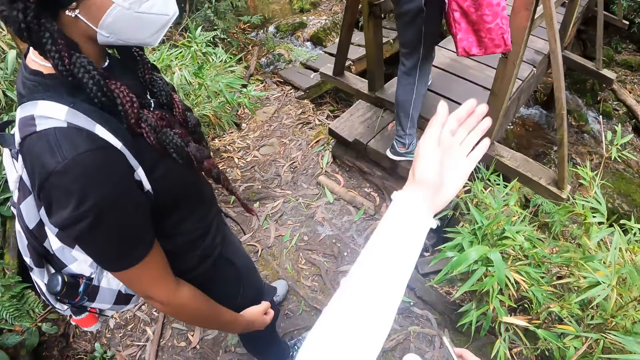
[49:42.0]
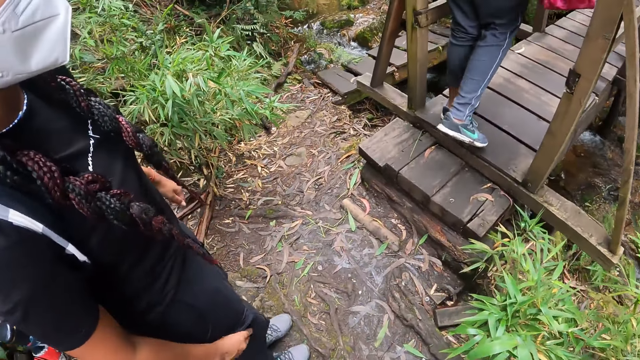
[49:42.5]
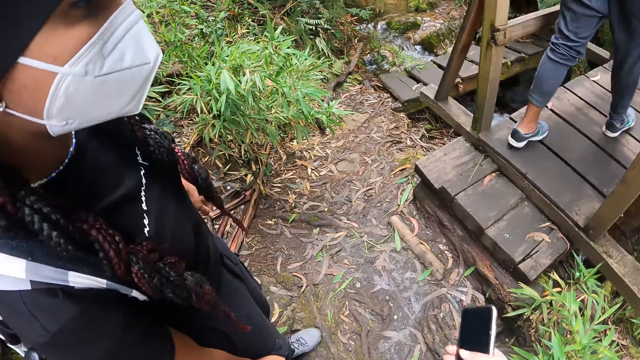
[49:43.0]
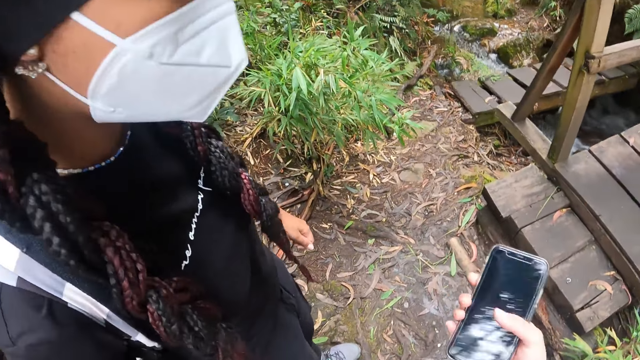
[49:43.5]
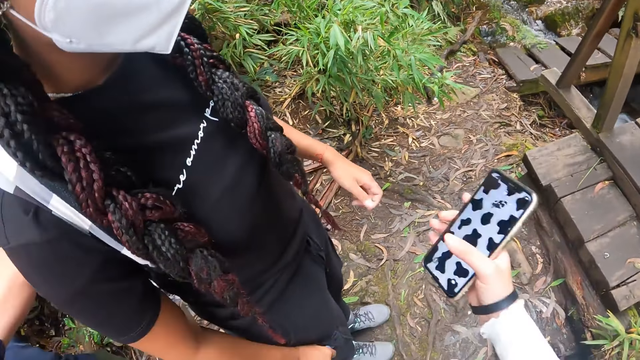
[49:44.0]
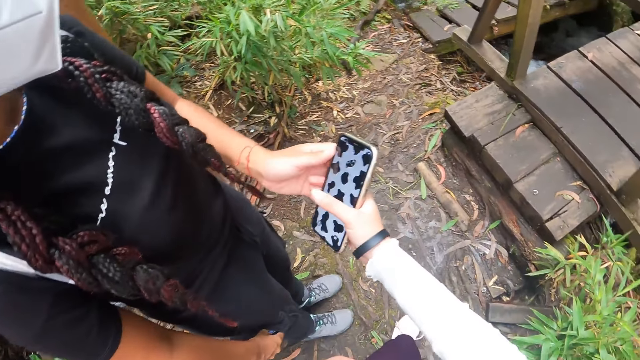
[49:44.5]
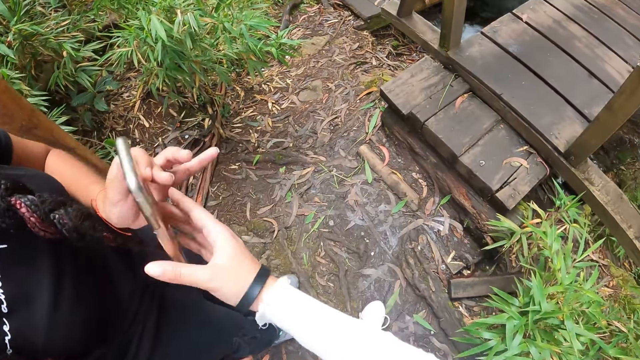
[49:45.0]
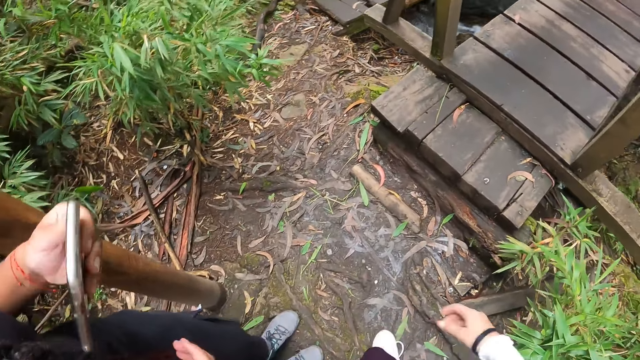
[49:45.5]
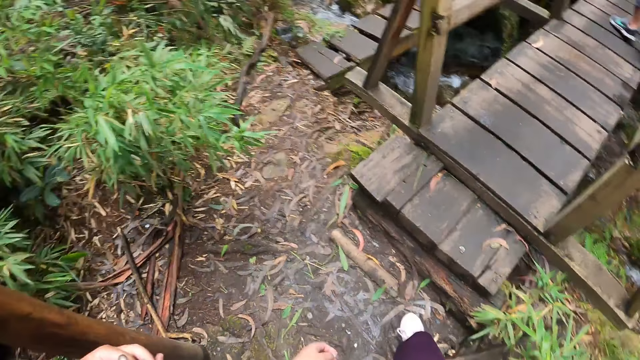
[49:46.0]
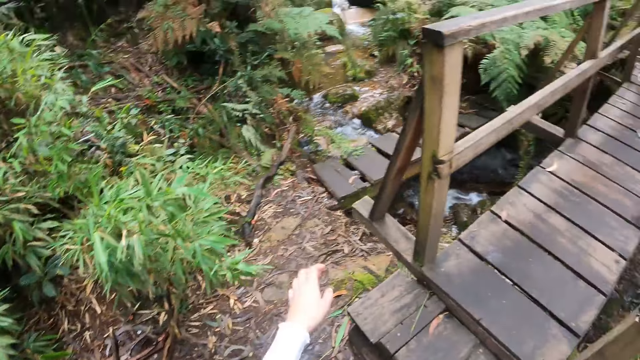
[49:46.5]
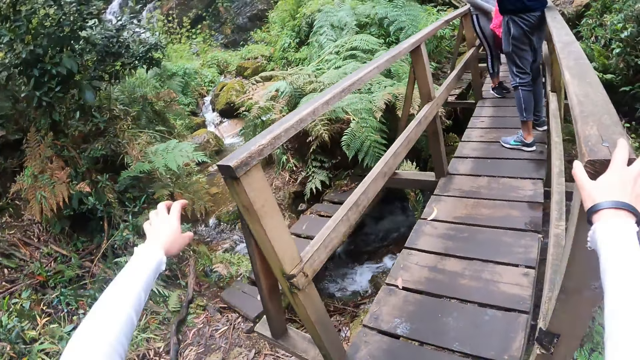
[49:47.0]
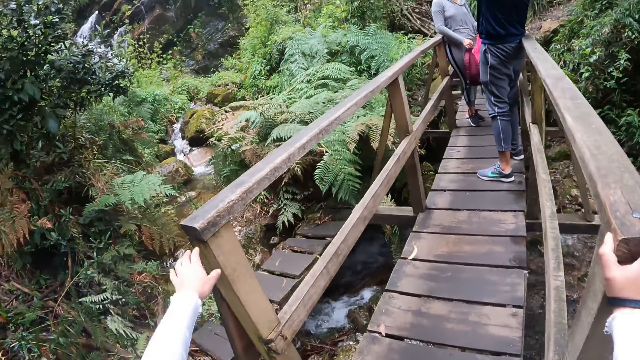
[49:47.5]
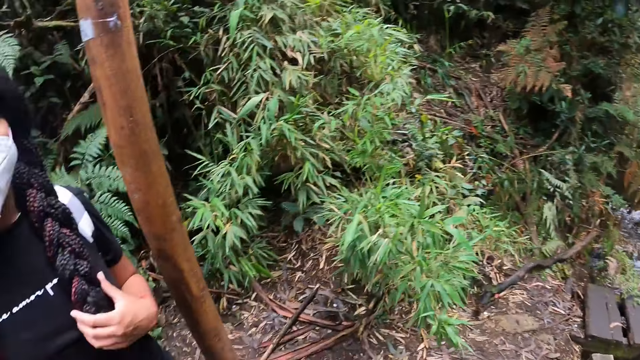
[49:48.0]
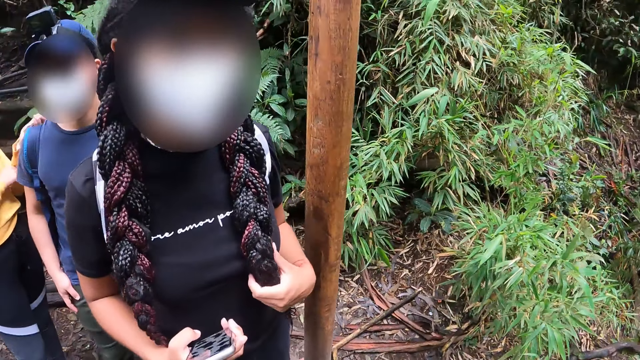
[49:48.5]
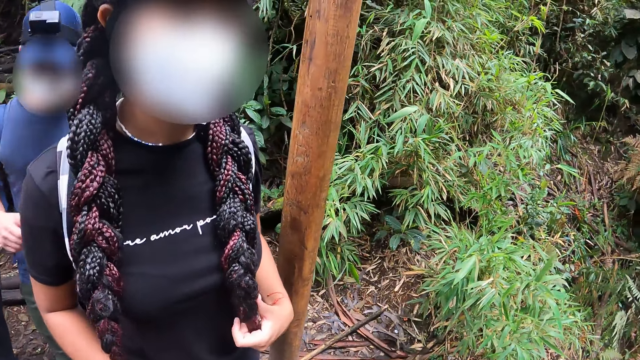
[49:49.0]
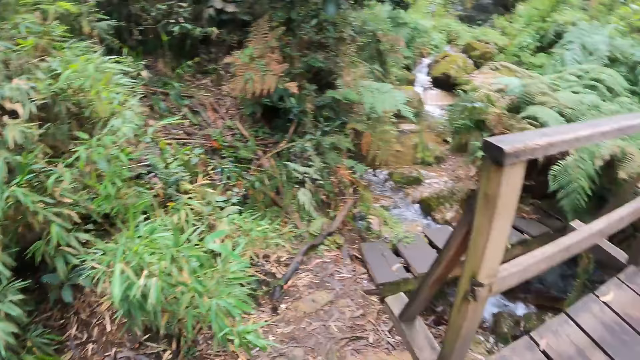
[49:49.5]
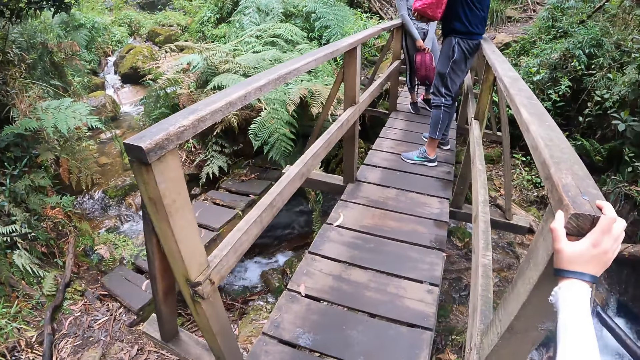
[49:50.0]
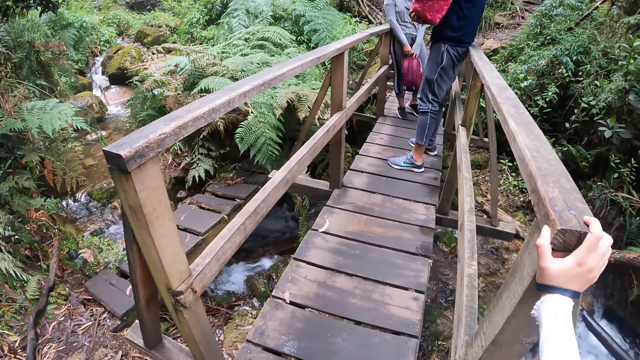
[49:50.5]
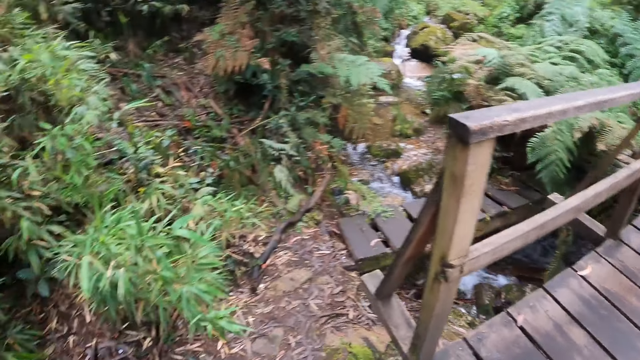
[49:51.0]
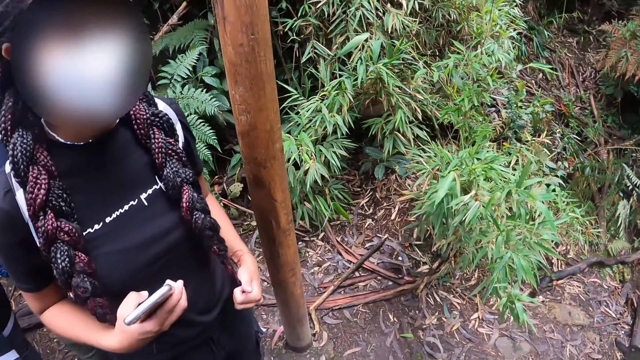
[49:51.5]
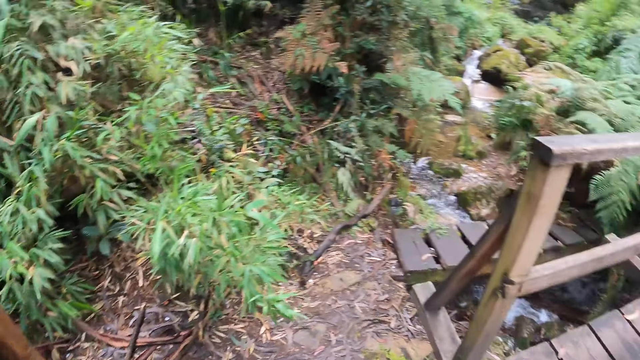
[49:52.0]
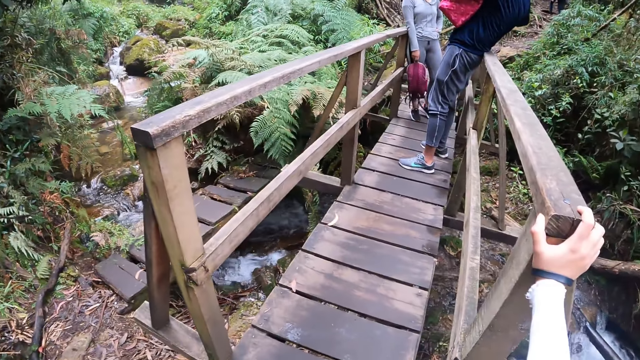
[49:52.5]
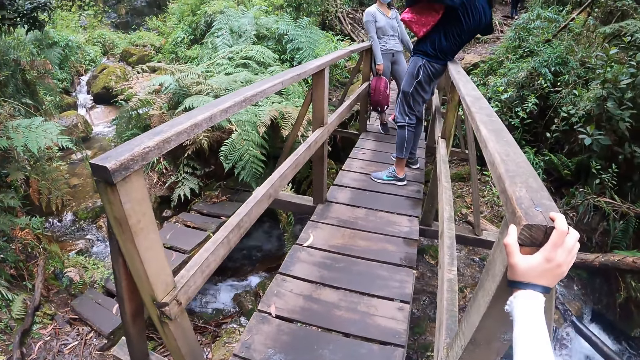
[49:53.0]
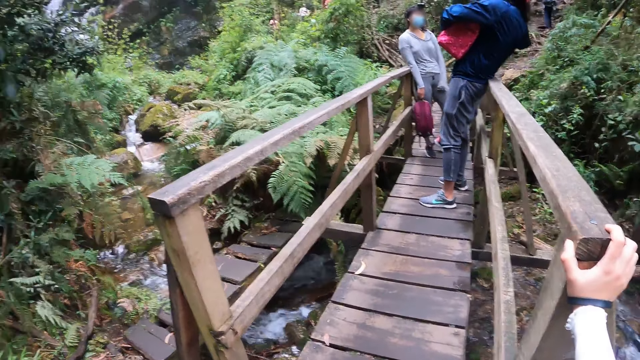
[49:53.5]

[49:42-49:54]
The camera wearer walks on the jungle trail. She interacts with a woman and a man. She holds a mobile phone. She hands the mobile phone to the woman with her right hand. She holds the rail of a wooden bridge with her right hand. She turns around. Another woman holds her hair. The camera wearer looks around.

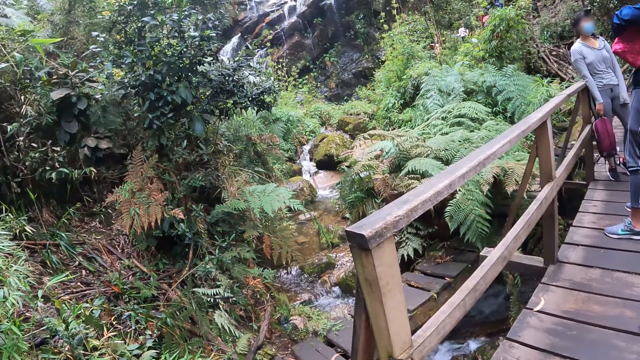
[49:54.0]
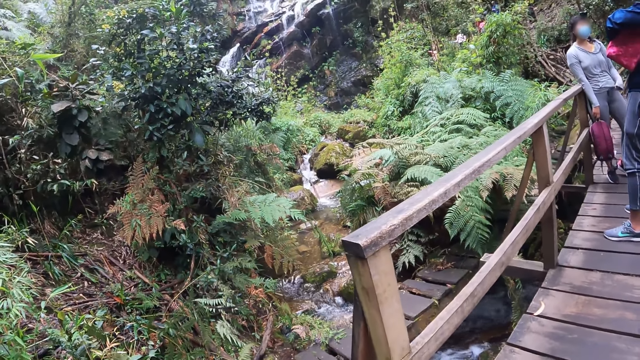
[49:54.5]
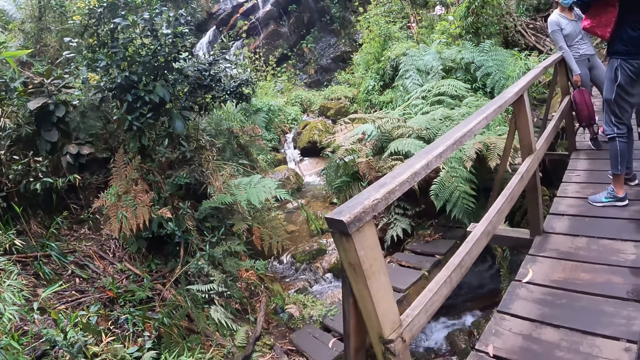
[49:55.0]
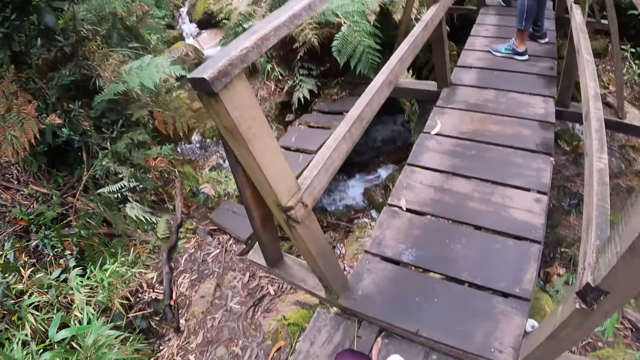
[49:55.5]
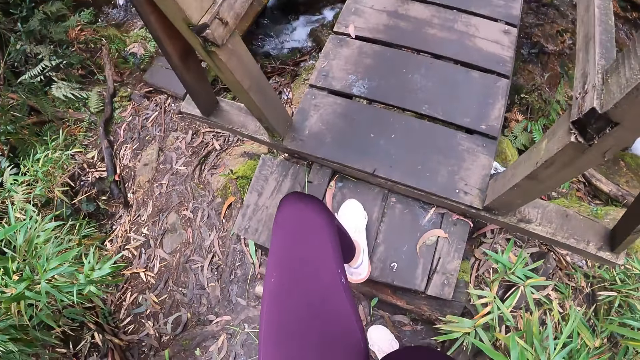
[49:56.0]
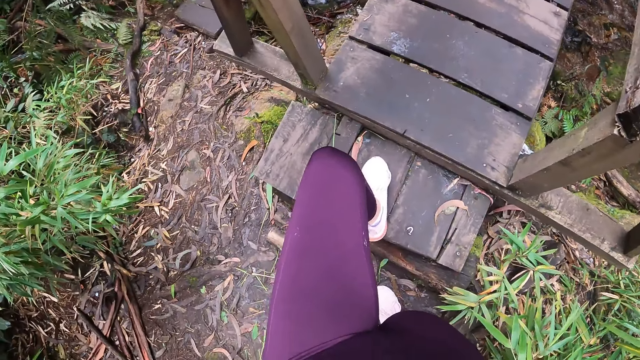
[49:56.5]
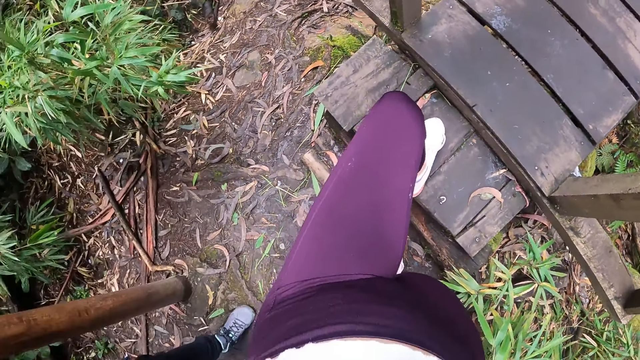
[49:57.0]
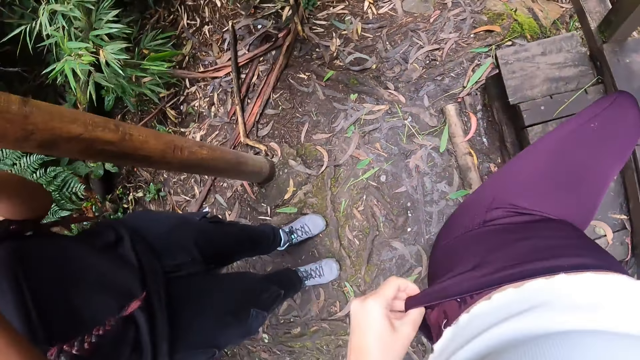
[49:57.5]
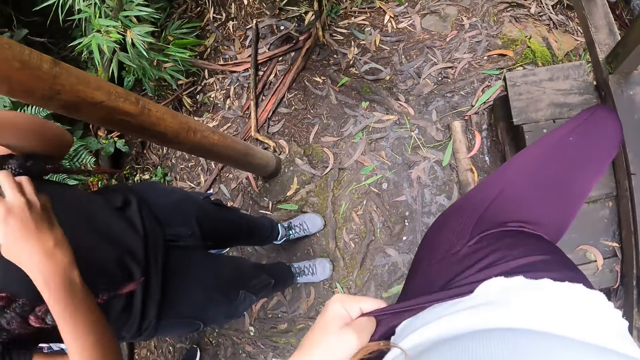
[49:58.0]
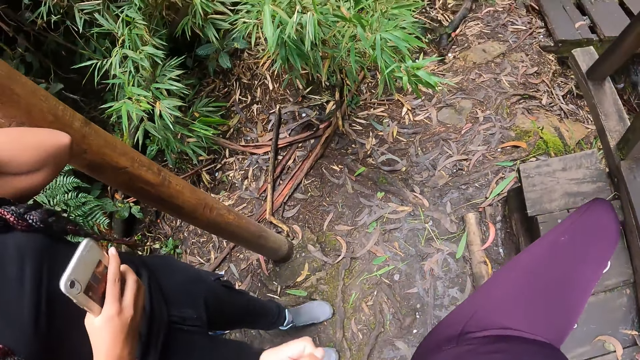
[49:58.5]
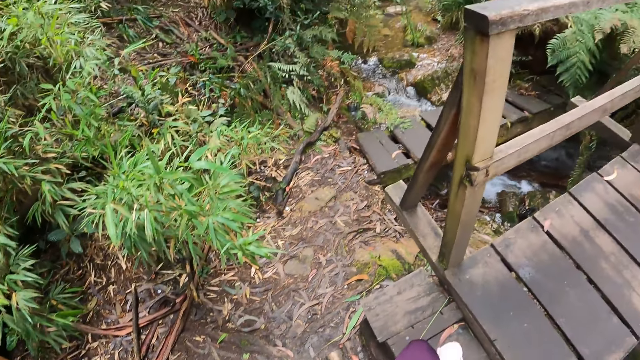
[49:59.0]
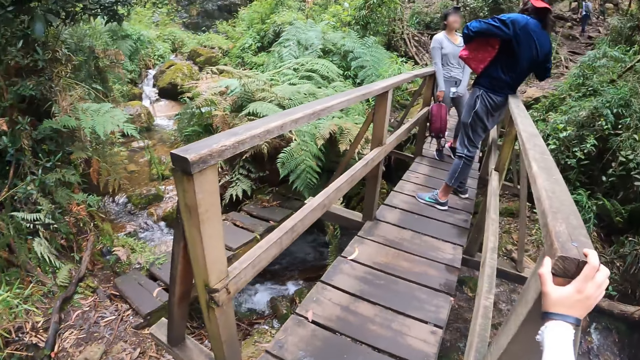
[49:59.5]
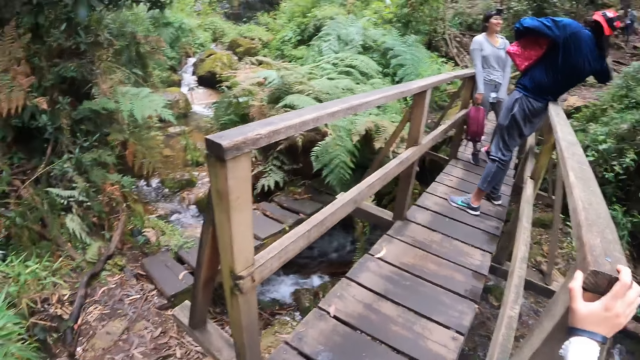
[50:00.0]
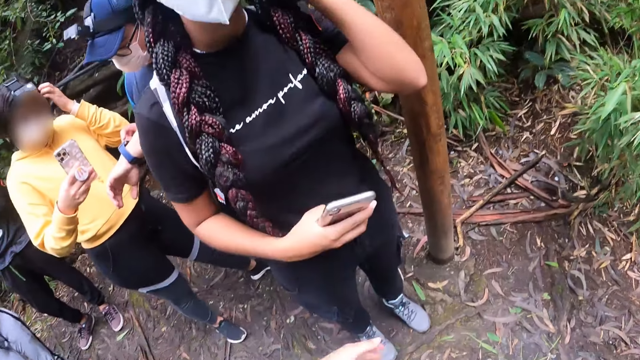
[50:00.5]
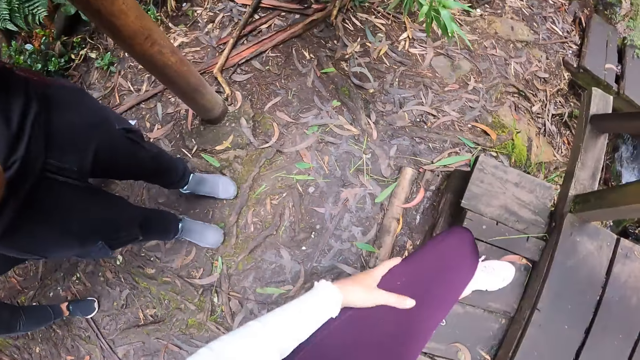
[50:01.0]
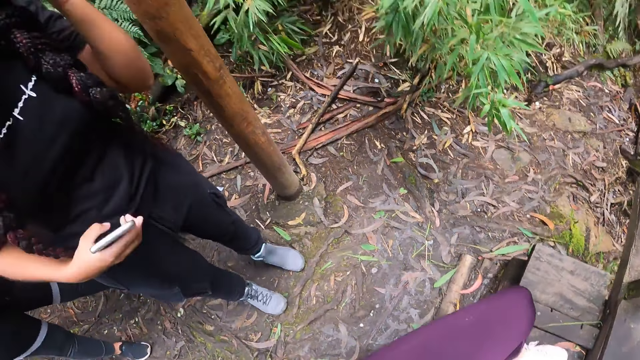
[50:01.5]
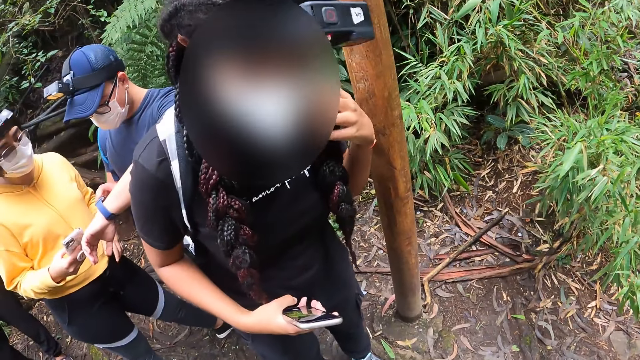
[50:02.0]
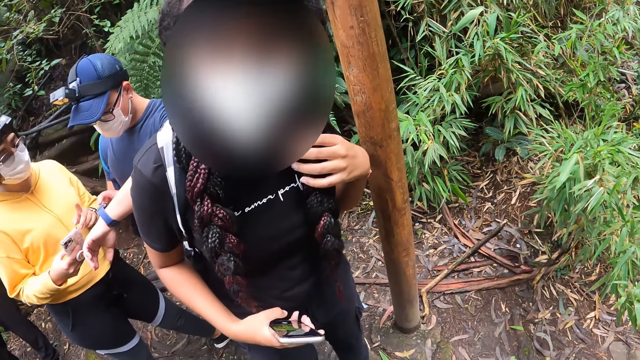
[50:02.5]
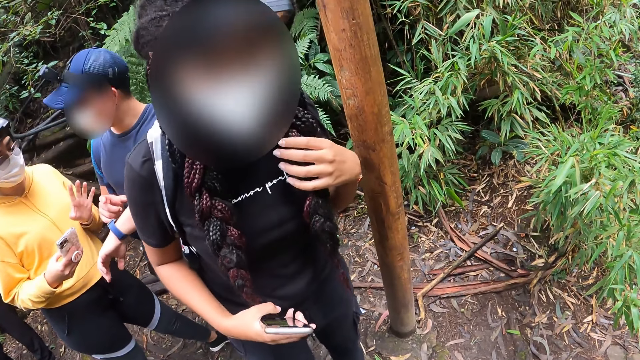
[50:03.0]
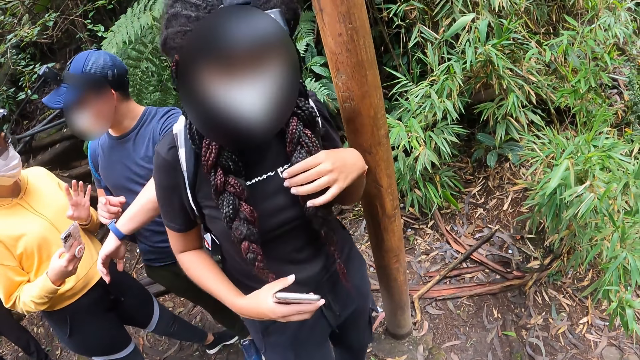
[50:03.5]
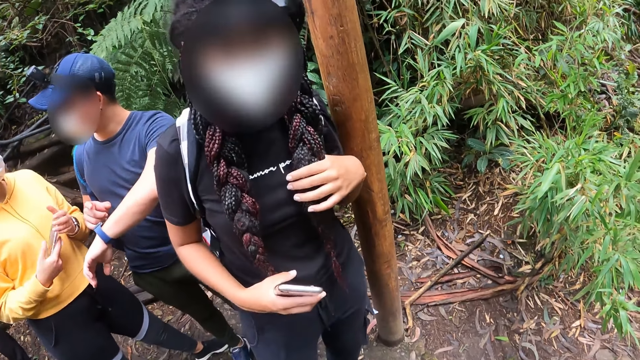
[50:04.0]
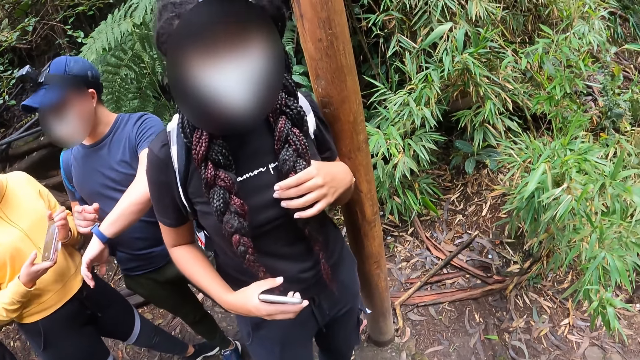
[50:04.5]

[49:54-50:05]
The camera wearer adjusts her trousers with her left hand. A woman touches her hair with her left hand. The woman converses with the camera wearer.
